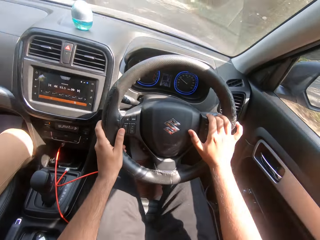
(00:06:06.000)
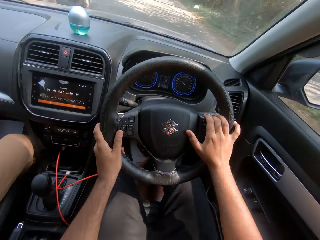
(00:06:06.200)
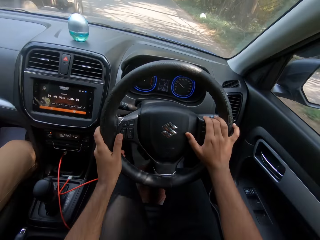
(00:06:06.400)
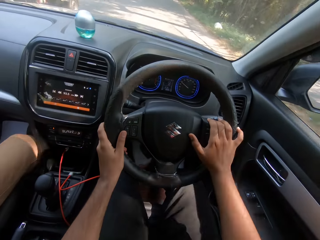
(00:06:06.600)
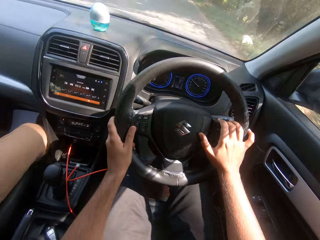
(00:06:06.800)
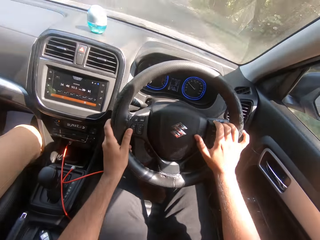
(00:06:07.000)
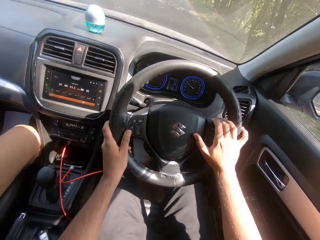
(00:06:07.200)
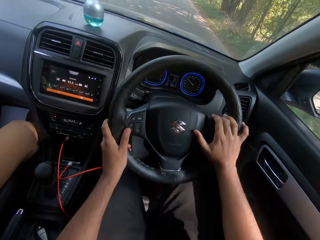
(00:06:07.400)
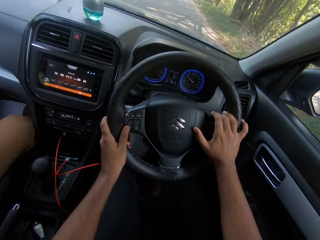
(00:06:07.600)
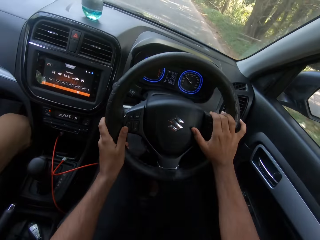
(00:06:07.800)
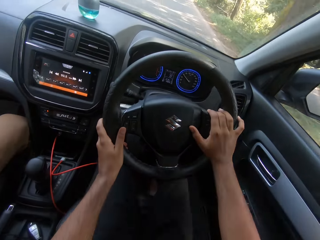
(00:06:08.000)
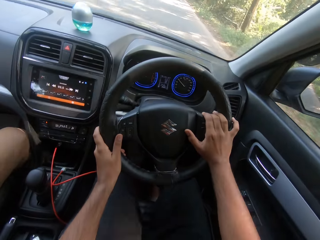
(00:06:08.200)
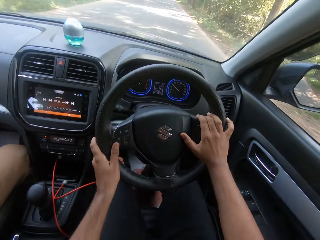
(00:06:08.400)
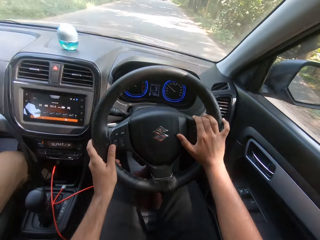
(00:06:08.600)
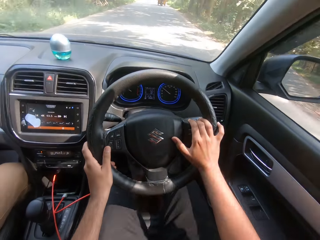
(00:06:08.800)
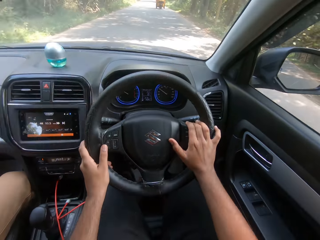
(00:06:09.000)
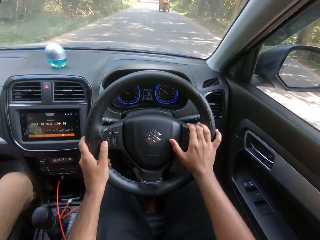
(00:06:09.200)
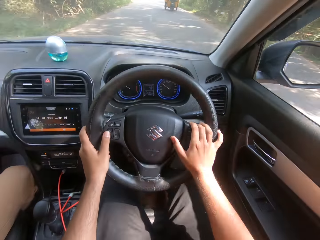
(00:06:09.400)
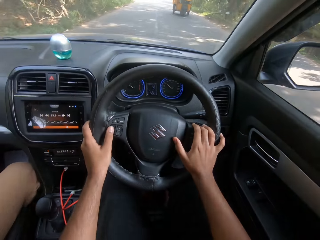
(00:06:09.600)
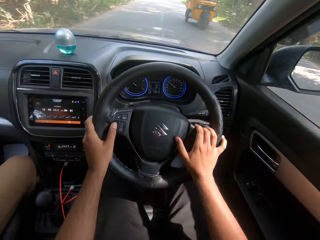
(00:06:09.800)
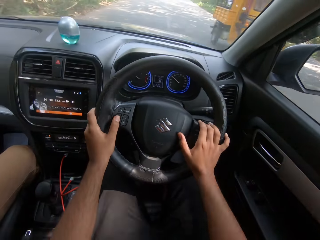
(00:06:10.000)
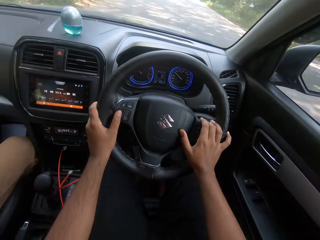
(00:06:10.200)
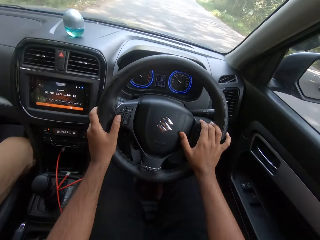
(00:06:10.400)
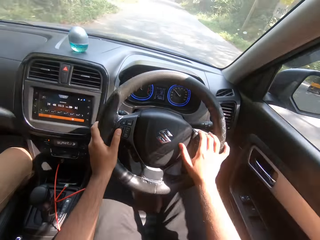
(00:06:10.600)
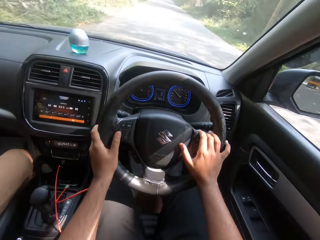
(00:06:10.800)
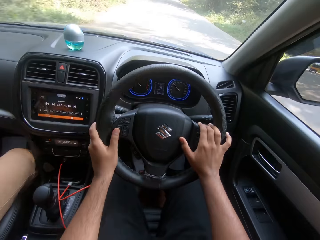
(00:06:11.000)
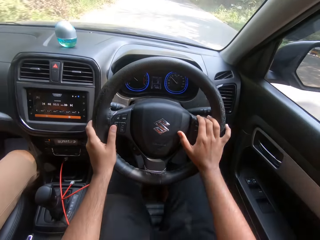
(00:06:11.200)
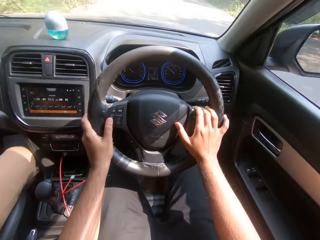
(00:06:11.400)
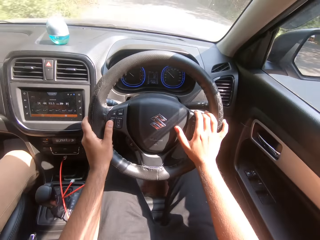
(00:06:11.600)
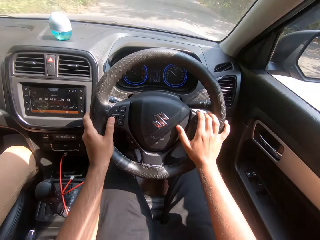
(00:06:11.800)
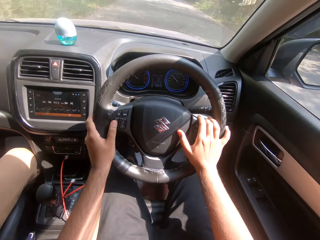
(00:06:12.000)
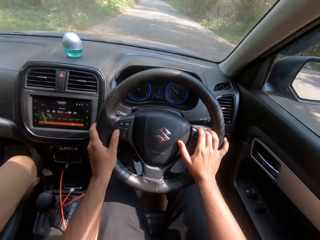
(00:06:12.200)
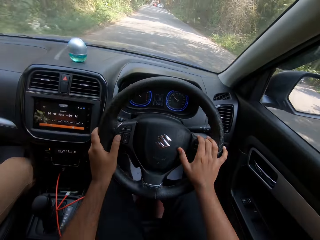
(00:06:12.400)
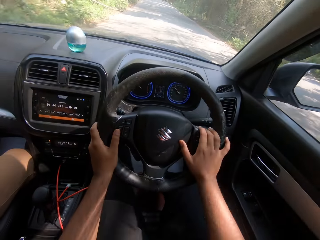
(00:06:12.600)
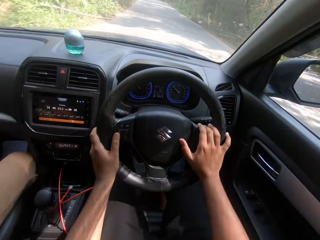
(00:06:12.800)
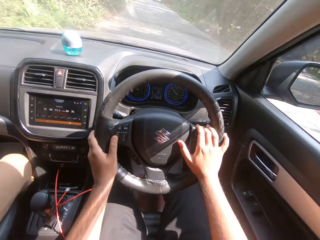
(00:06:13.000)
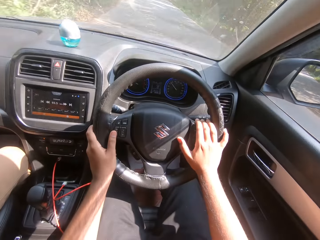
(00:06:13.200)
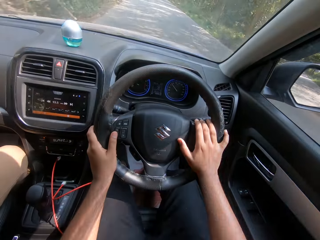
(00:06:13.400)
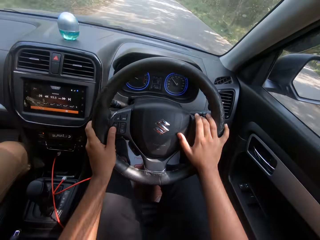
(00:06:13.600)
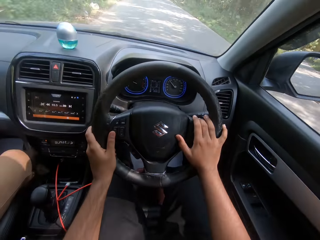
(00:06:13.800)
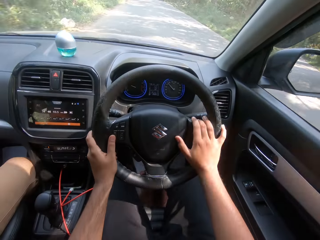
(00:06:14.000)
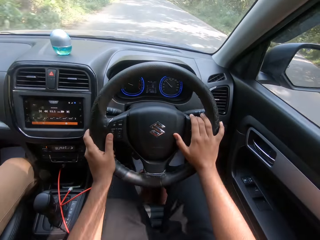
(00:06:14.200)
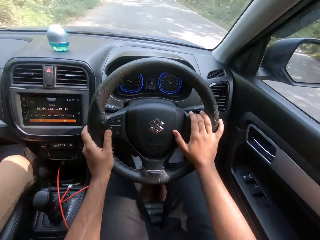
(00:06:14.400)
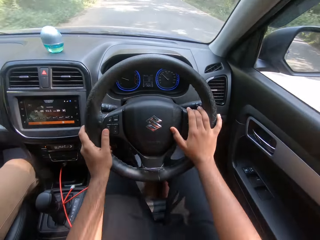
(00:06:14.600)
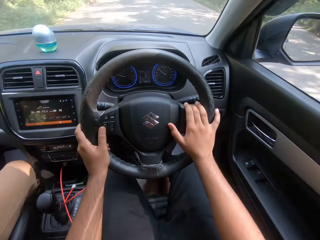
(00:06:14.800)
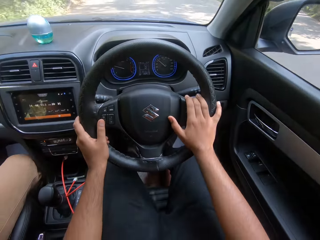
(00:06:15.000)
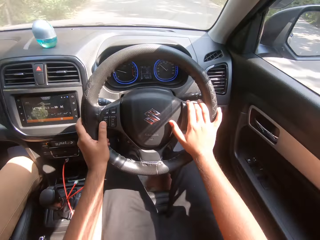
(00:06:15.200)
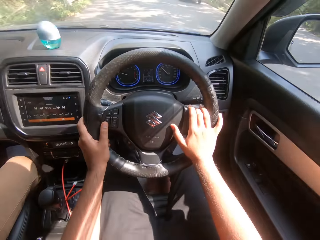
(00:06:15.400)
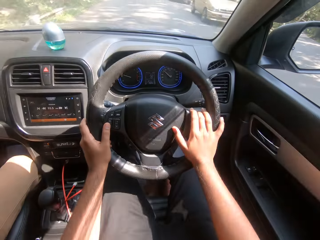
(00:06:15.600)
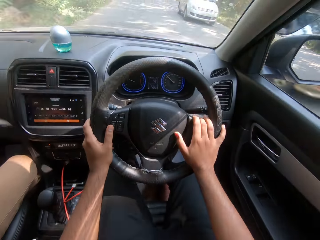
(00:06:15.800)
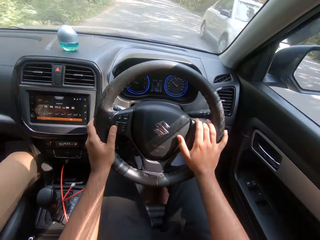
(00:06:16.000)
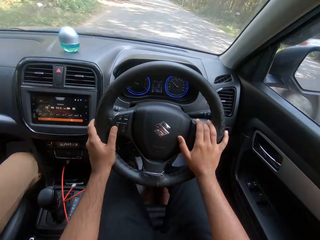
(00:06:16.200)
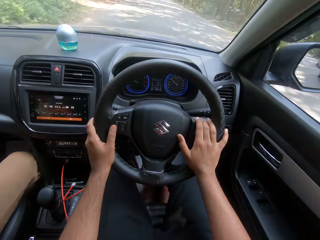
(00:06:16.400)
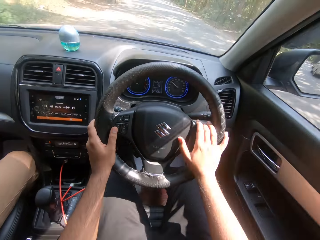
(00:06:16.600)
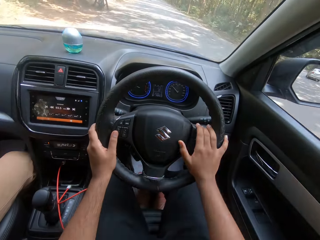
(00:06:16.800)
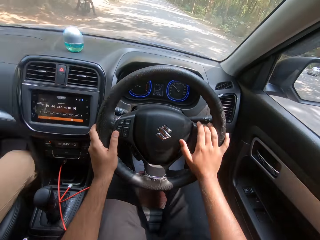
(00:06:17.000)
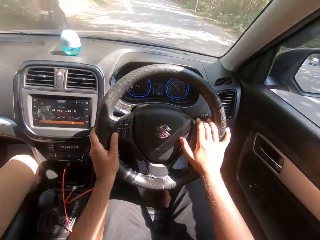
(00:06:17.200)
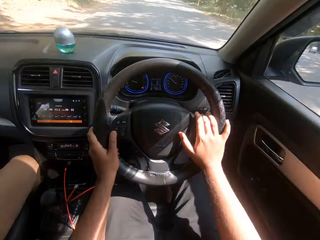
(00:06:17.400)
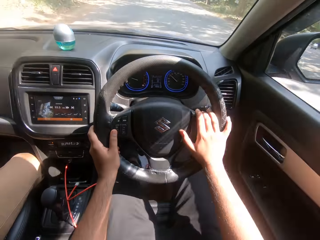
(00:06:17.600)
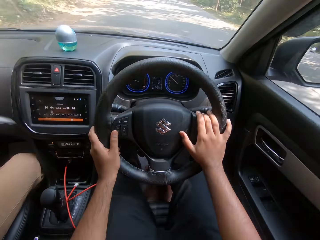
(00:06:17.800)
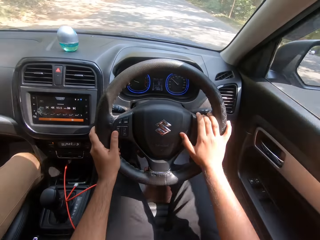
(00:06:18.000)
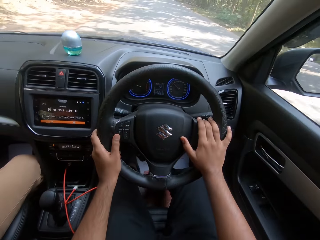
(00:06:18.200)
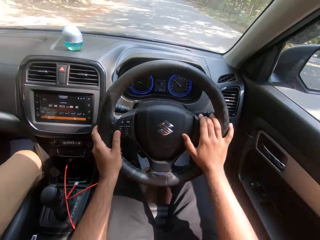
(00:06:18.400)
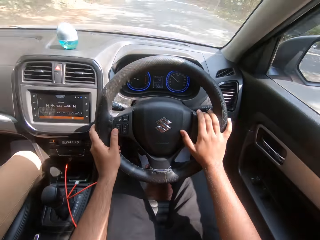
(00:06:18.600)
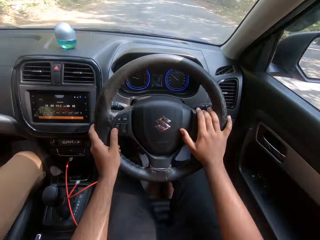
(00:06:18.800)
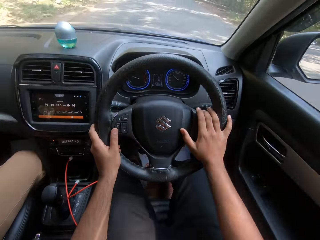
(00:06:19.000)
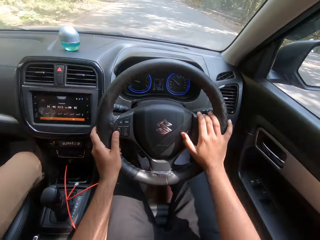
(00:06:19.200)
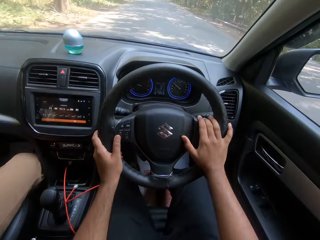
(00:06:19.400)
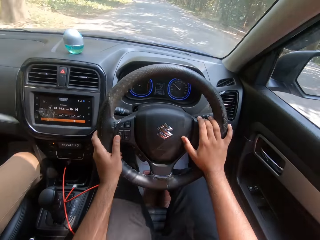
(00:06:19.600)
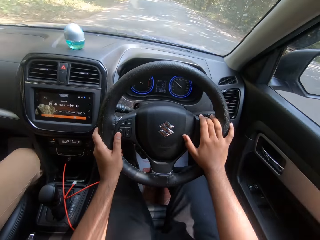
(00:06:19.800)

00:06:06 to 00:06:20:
The camera wearer drives past a truck. A tricycle drives past the camera wearer. A car drives past the camera wearer.

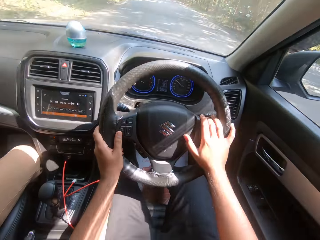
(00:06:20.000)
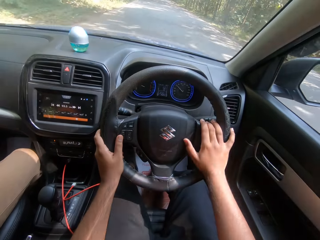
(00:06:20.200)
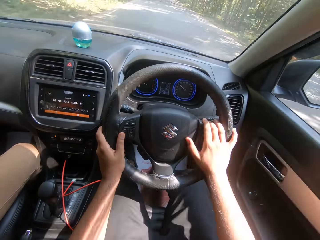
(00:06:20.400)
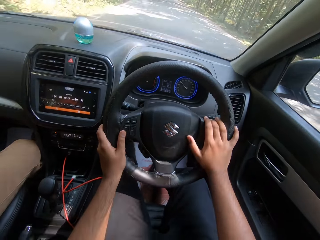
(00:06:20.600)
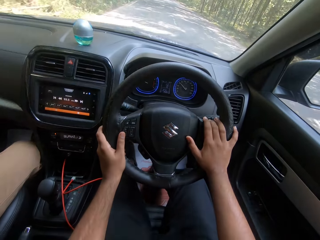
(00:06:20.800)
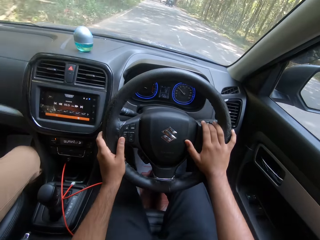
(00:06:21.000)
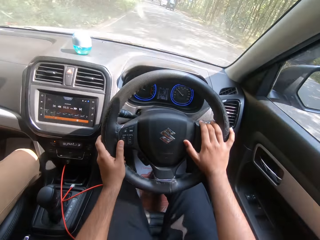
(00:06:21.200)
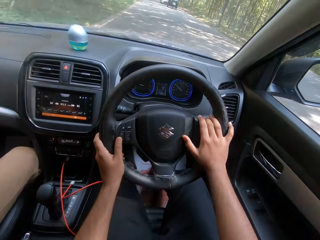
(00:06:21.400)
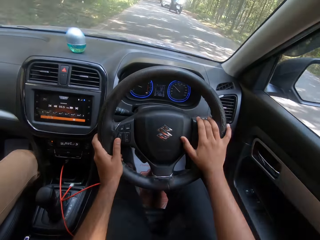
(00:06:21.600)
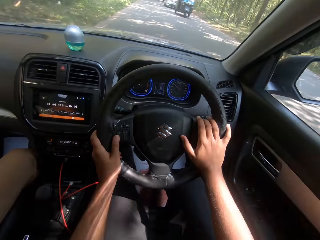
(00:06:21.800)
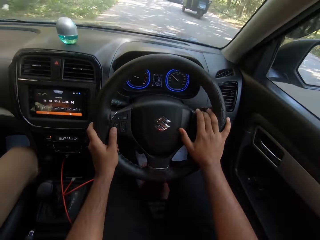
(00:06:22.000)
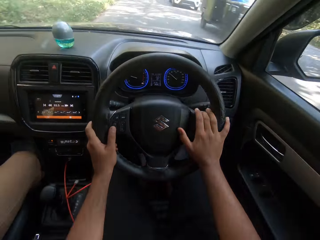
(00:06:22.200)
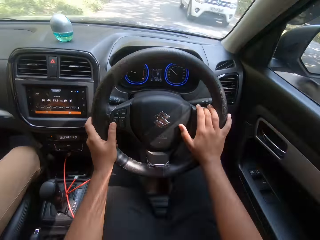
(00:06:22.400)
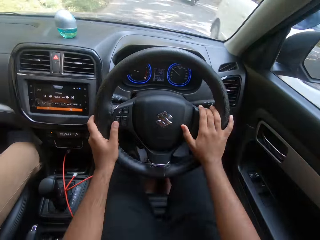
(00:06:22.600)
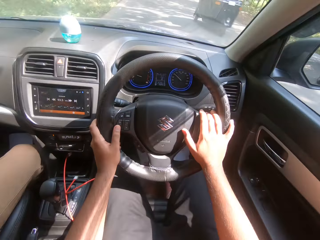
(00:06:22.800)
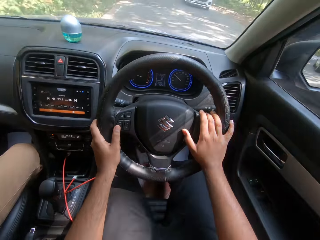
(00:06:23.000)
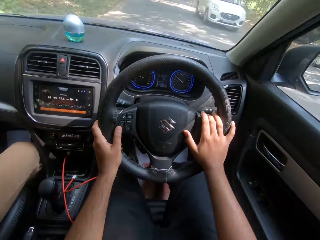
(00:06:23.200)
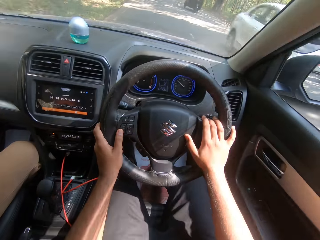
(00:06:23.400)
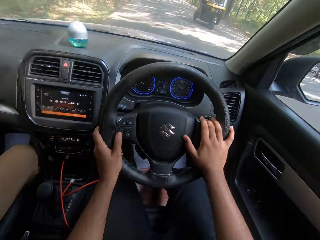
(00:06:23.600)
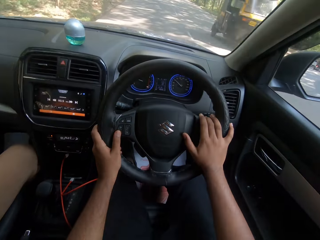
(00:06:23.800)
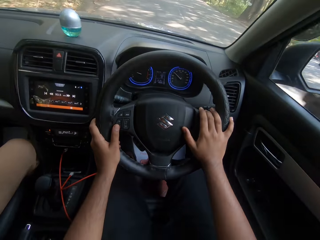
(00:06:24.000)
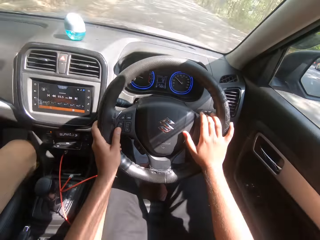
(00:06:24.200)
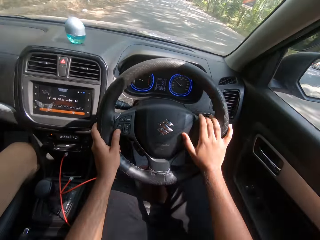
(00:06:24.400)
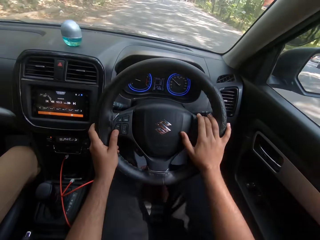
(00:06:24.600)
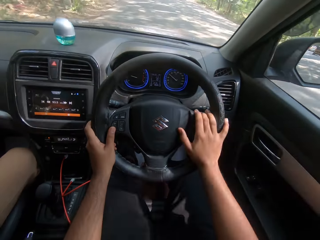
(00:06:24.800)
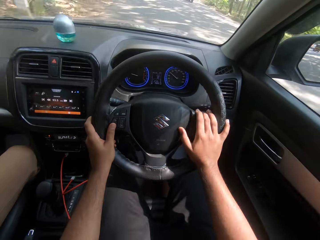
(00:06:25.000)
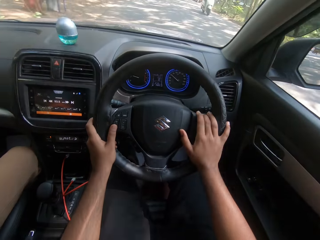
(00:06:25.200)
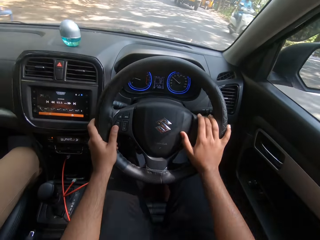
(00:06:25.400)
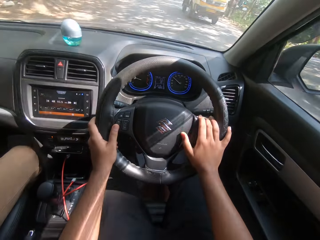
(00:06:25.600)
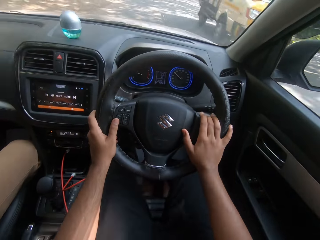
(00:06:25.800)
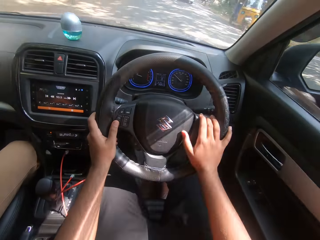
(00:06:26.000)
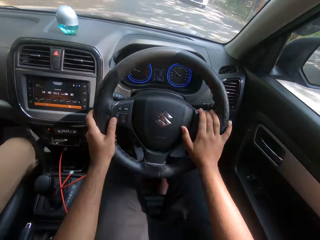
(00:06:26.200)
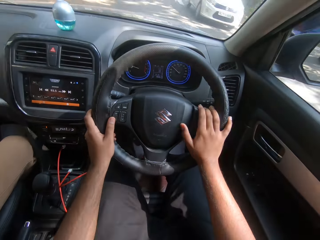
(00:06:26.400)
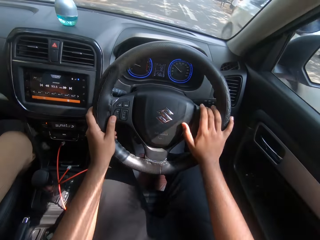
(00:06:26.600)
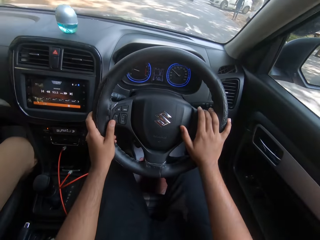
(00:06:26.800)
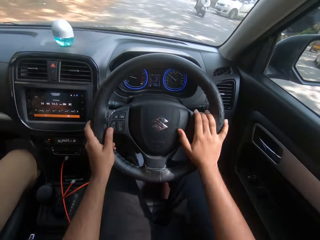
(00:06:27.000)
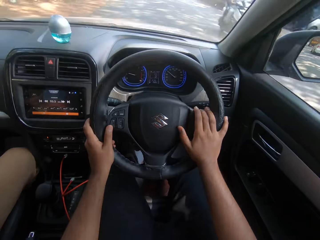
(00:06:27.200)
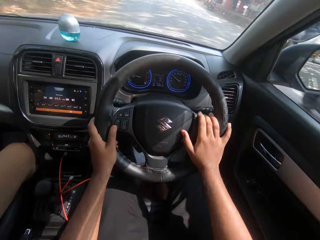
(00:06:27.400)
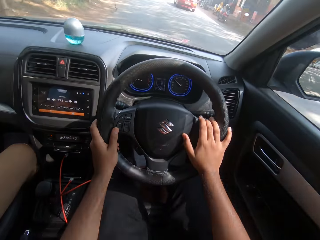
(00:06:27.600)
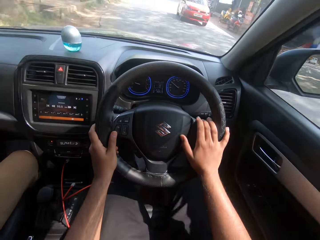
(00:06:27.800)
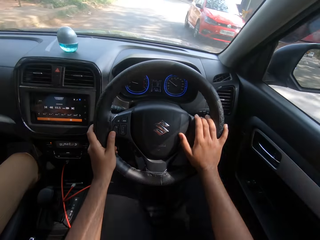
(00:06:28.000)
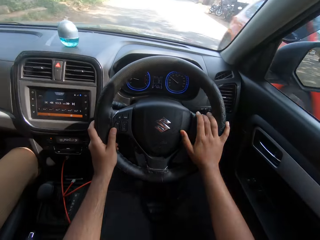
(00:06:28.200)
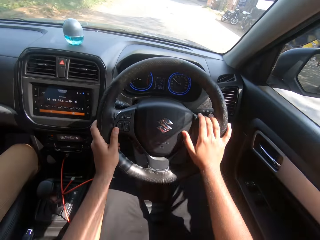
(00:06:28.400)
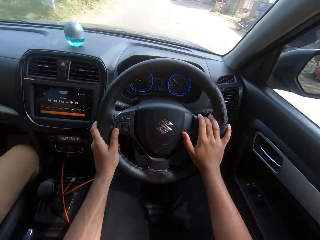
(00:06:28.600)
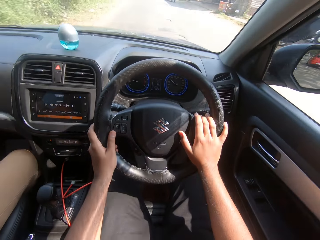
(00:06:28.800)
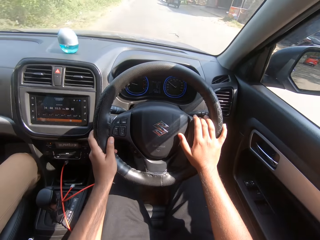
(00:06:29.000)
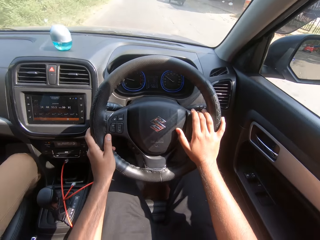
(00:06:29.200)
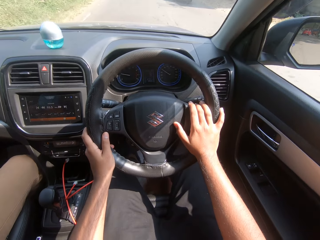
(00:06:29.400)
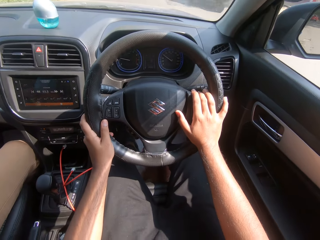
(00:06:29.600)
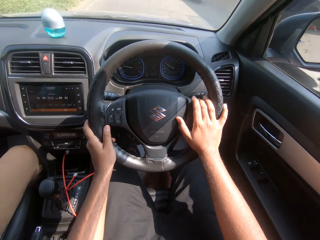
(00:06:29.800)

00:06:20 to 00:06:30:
A green tricycle drives past the camera wearer. A car drives past the camera wearer. A green tricycle drives past the camera wearer. A white car drives past the camera wearer. A tricycle drives past the camera wearer. A bike drives past the camera wearer. A truck drives past the camera wearer. A car drives past the camera wearer. A bike drives past the camera wearer. A red car drives past the camera wearer.
